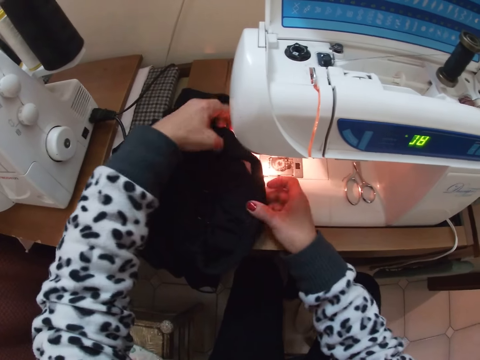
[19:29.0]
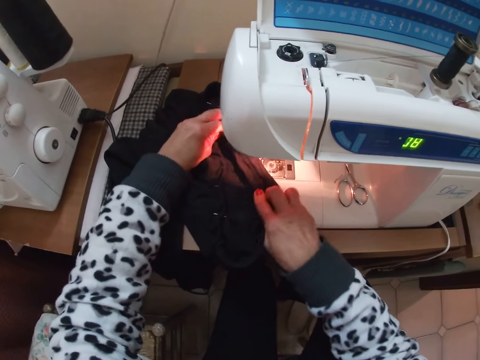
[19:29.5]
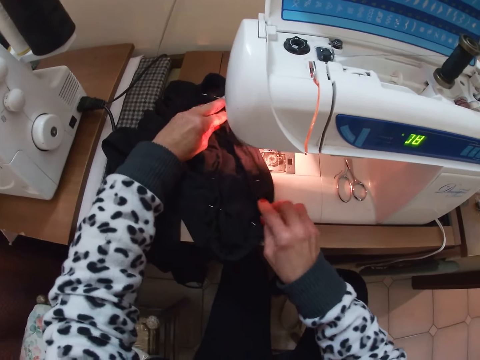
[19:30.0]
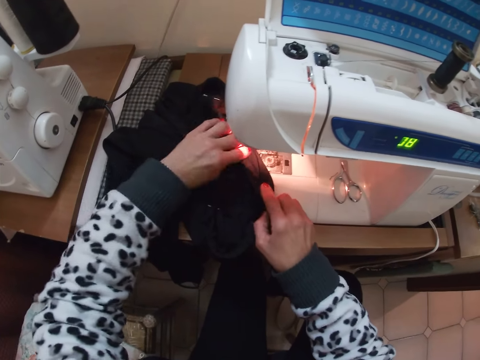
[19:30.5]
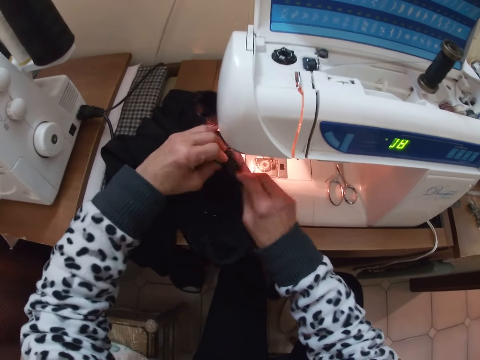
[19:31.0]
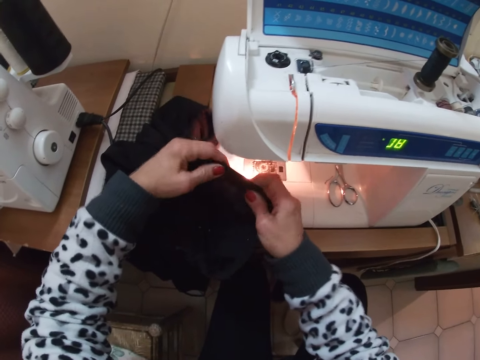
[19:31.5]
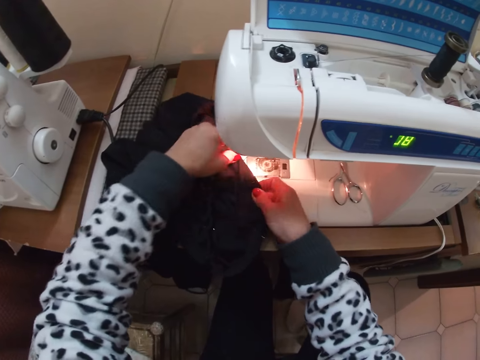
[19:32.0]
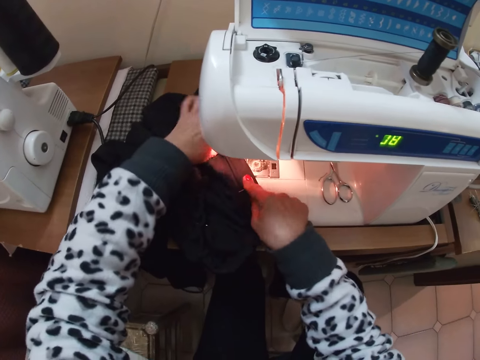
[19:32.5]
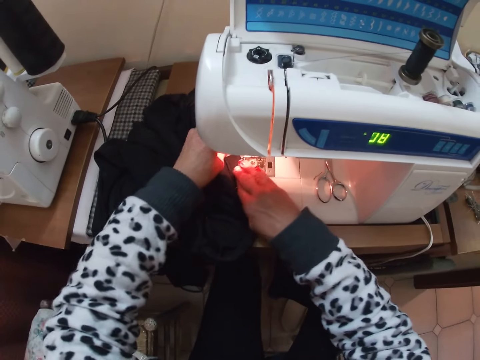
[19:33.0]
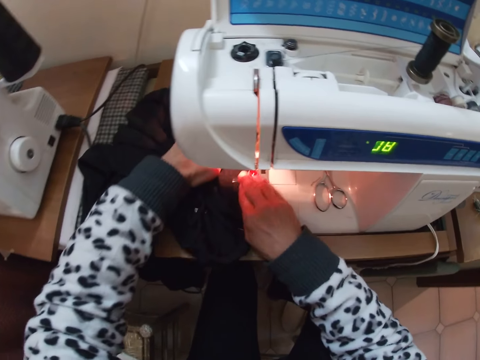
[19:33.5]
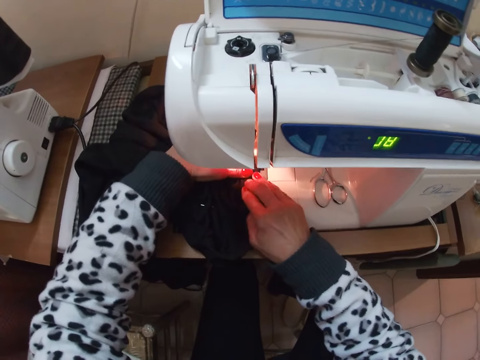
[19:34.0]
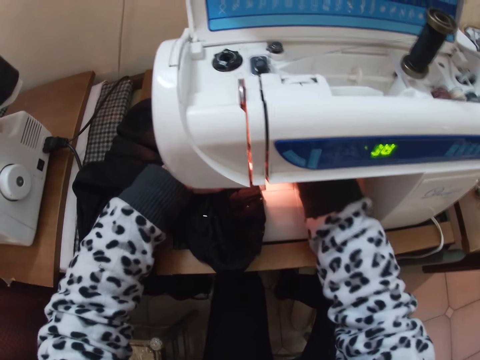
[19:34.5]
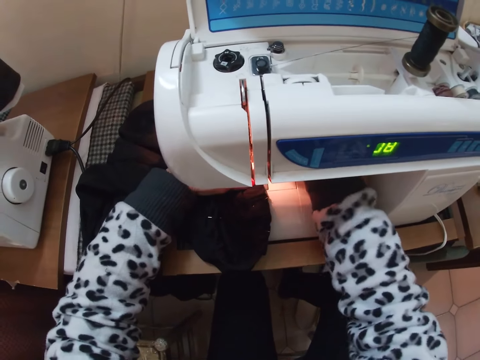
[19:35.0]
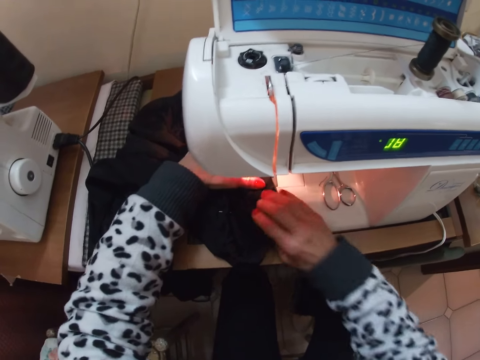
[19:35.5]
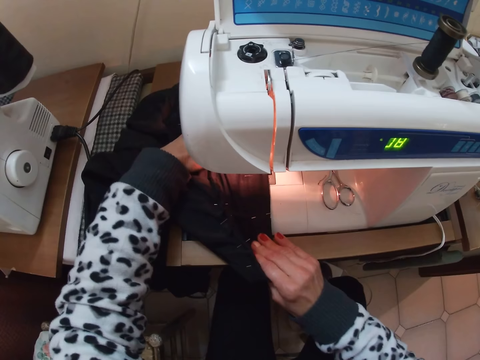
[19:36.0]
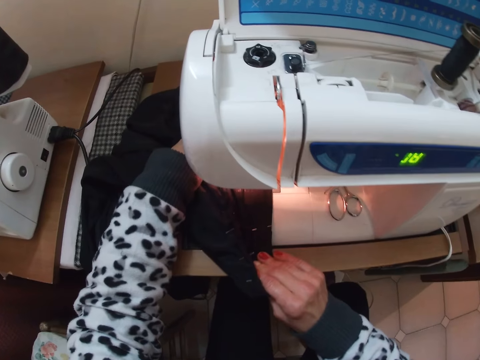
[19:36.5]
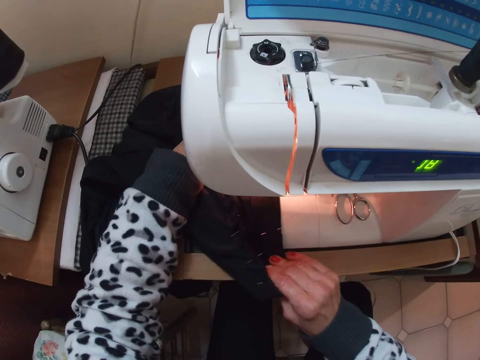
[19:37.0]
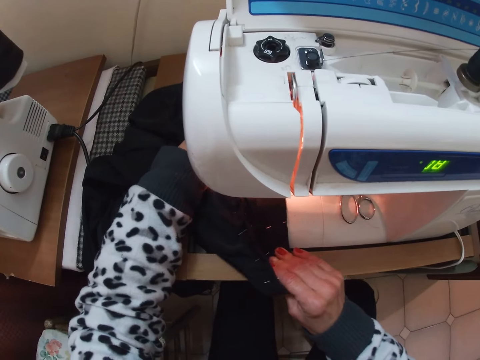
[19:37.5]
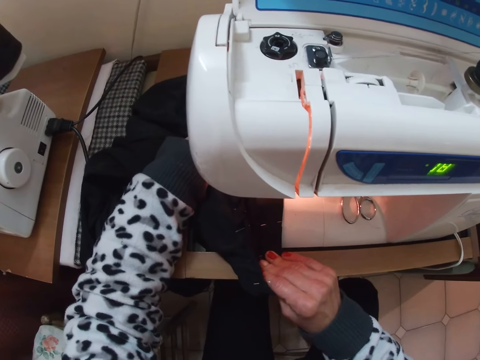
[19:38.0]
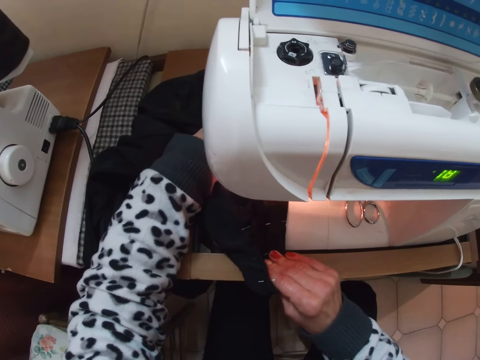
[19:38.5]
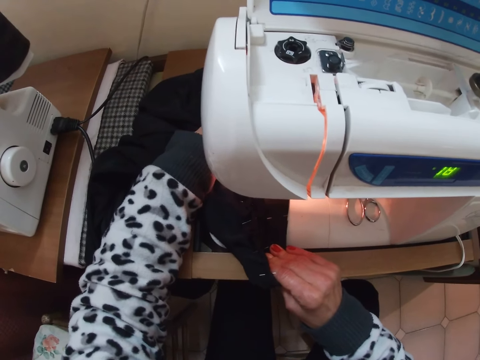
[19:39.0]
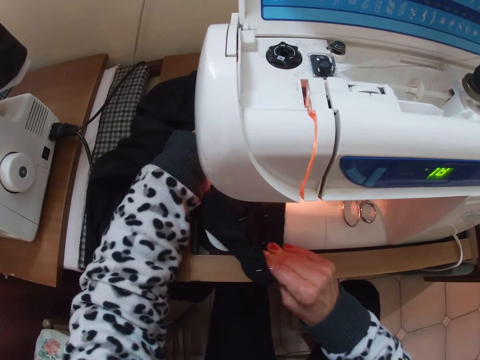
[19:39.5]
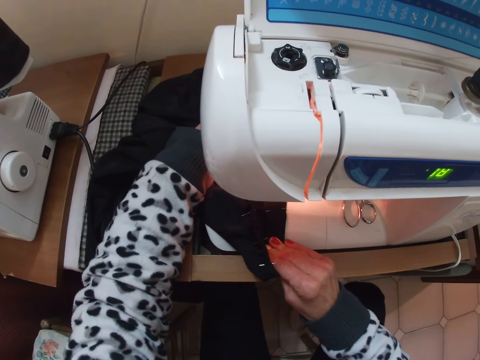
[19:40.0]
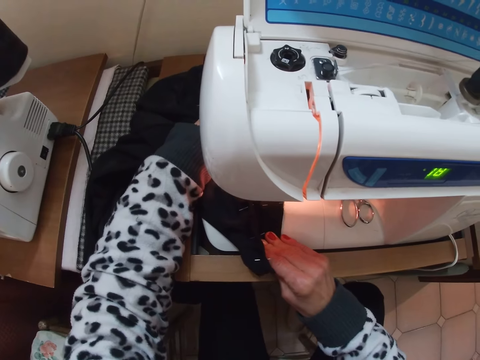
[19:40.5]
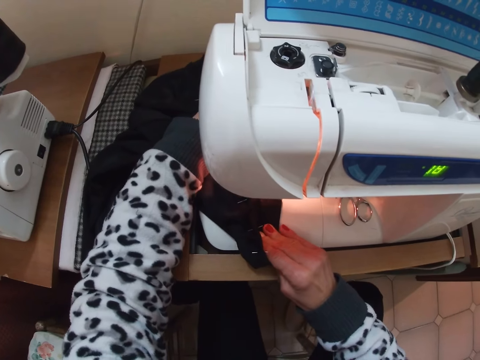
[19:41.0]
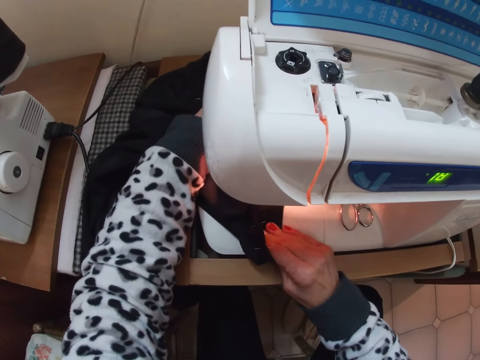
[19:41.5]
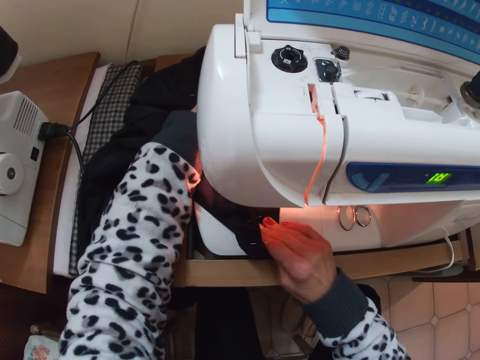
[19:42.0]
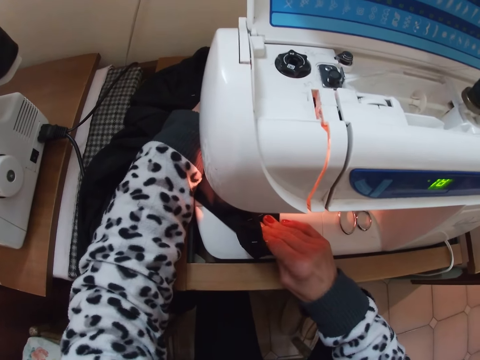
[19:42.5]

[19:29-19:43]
The camera wearer takes the cloth. They place the material on the sewing machine. They place the cloth in place. They press the hand lifter. They sew the cloth on the machine.

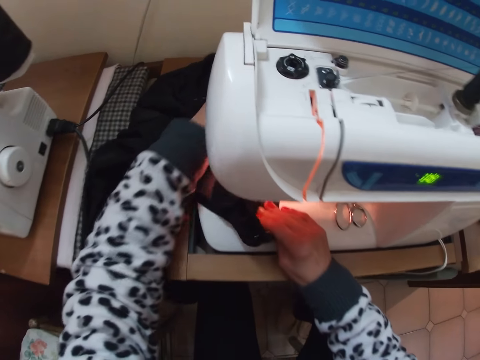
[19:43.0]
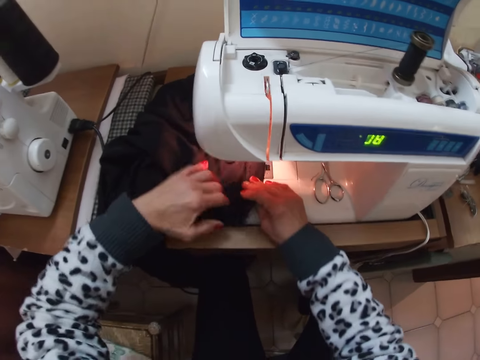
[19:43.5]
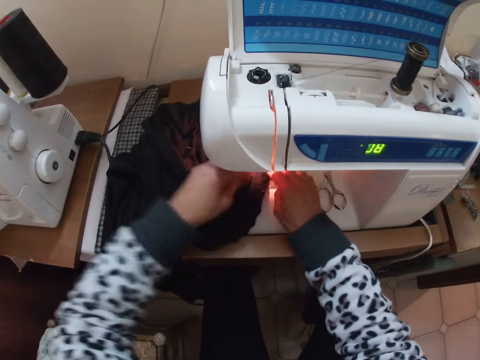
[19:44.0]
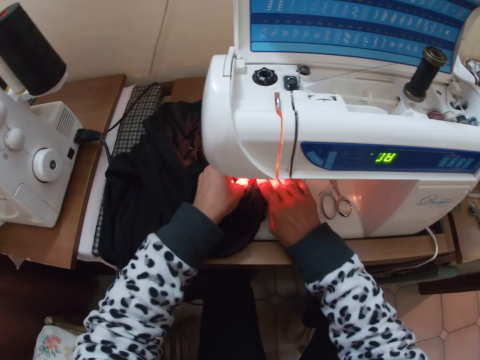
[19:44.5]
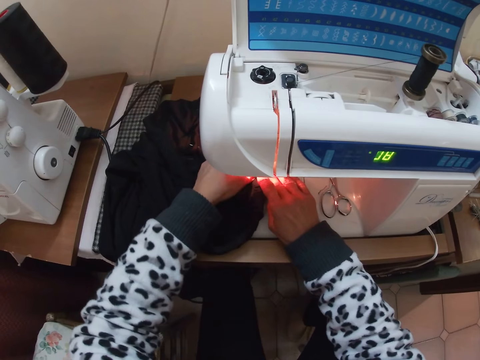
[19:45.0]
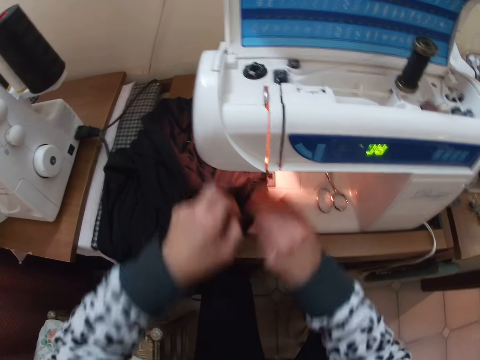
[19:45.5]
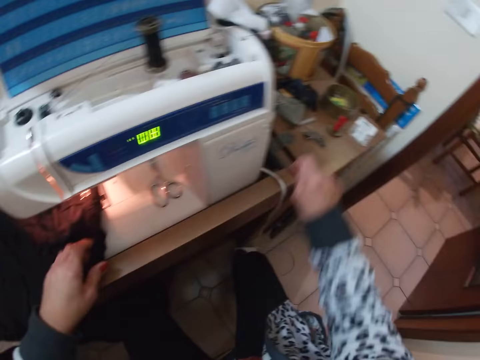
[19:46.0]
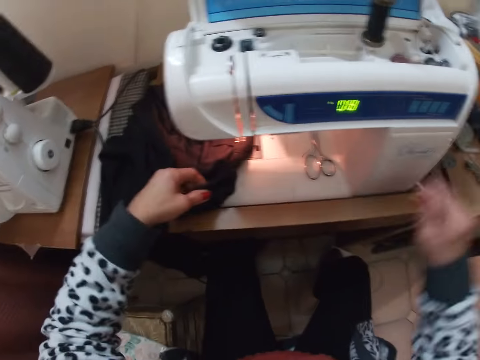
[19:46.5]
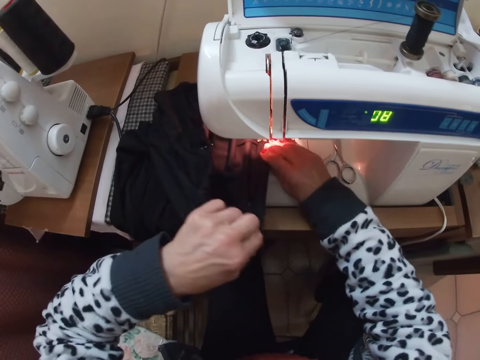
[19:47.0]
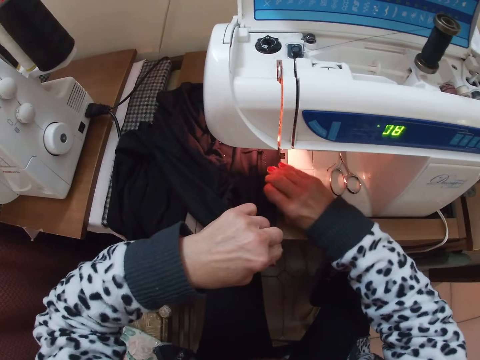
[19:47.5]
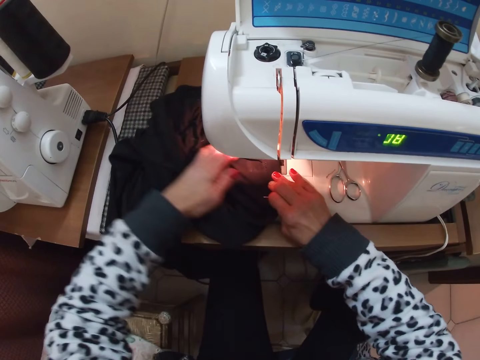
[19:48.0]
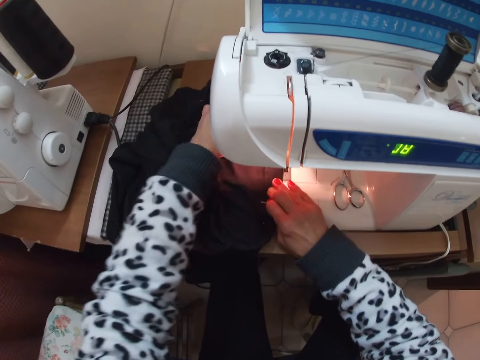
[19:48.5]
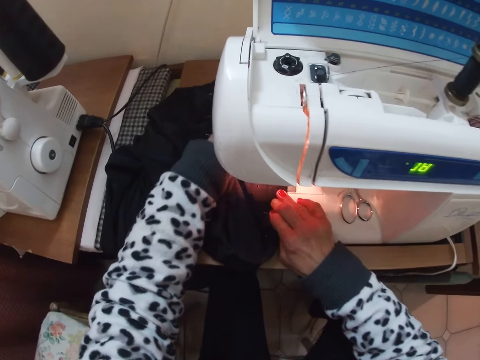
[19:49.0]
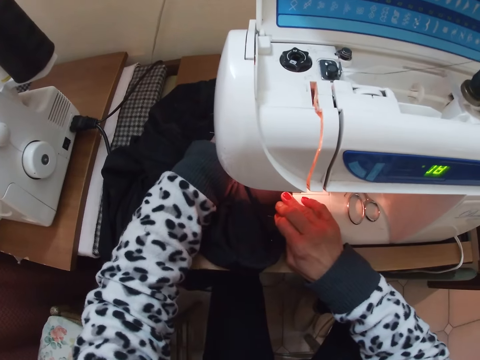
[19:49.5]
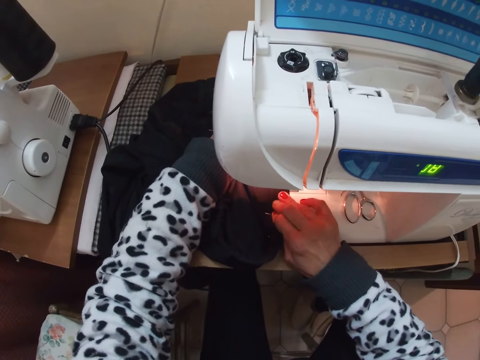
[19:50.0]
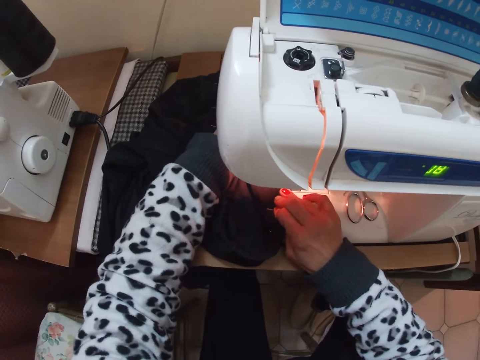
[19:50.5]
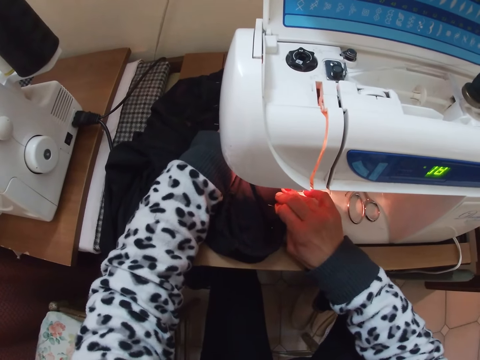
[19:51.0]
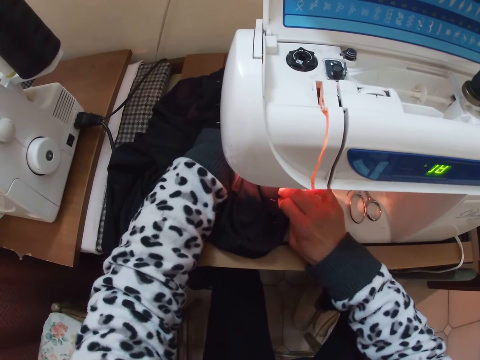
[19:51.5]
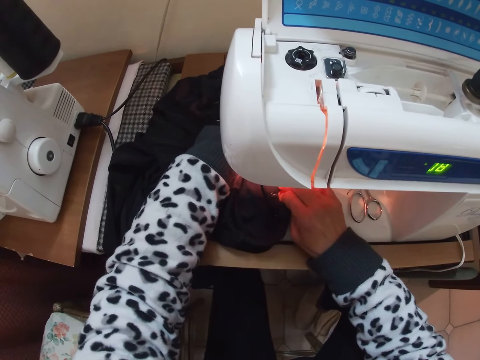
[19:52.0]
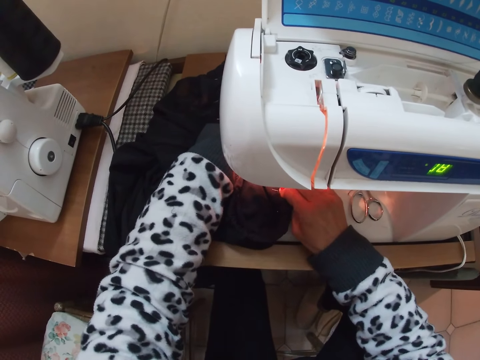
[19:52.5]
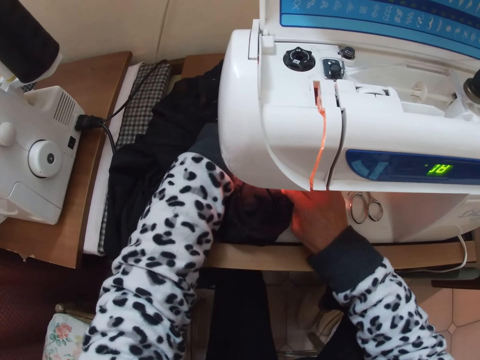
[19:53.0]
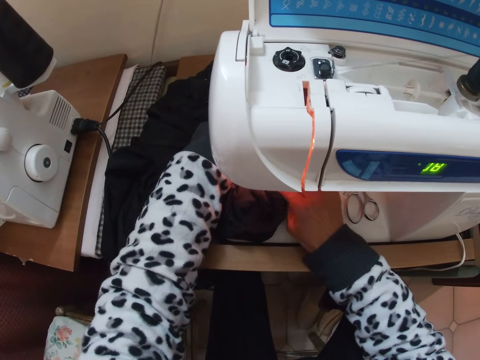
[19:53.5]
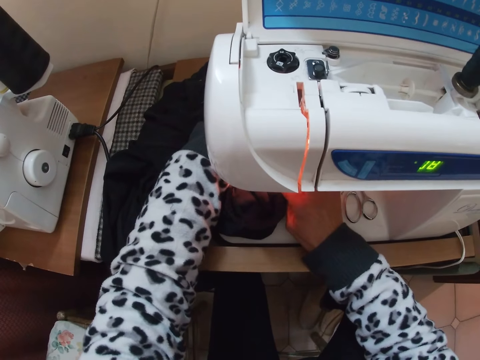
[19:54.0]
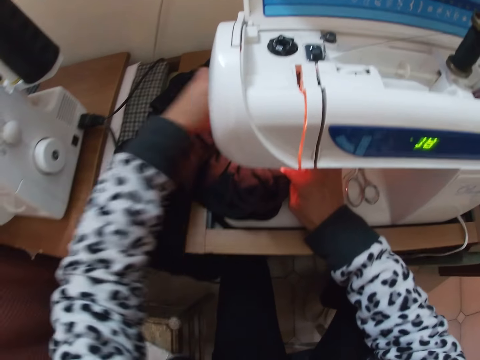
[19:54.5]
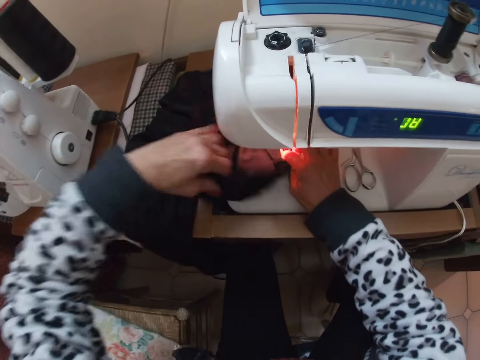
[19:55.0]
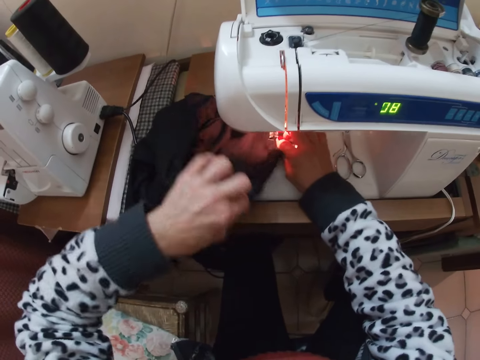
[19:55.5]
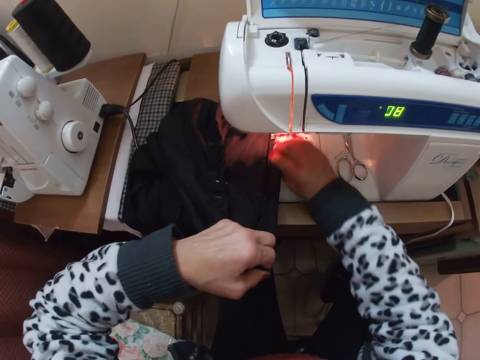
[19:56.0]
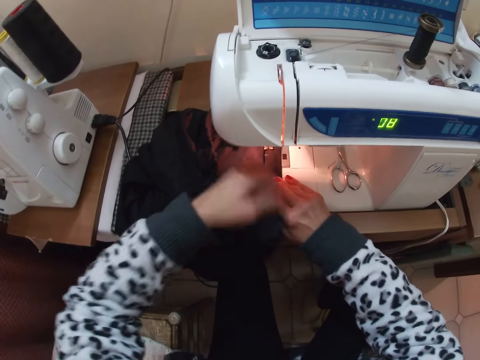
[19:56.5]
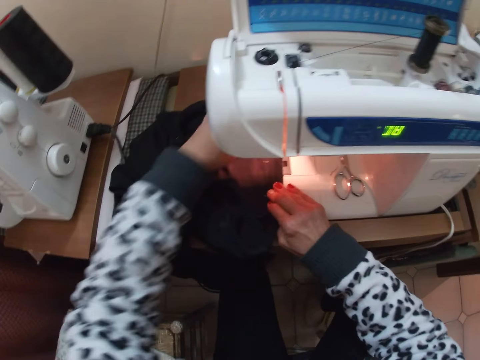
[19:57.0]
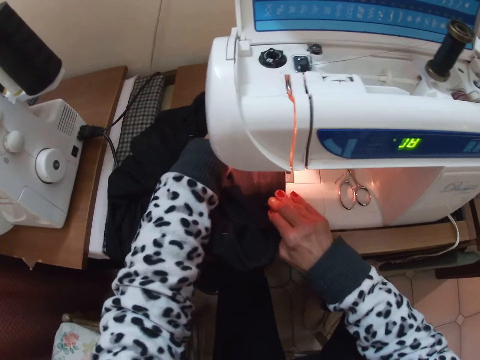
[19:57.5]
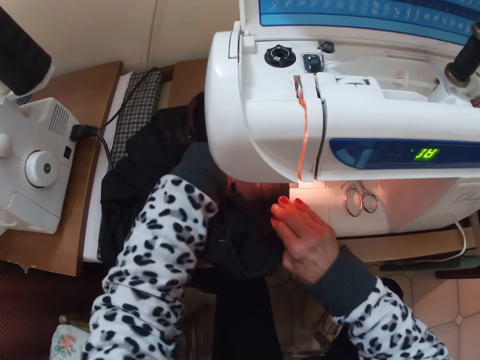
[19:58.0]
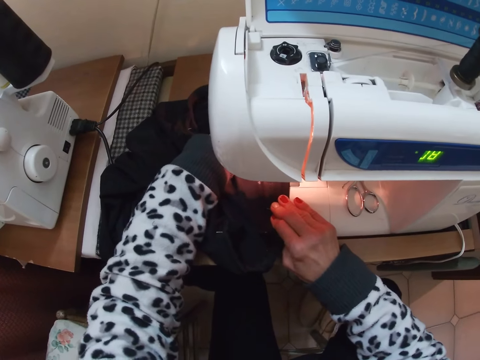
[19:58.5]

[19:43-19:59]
The camera wearer removes the pin. They put the pin on the table. They sew the cloth on a machine.
